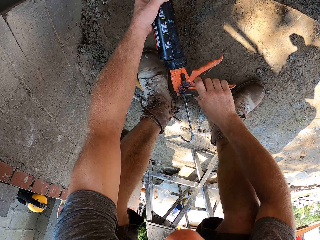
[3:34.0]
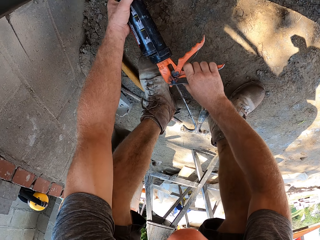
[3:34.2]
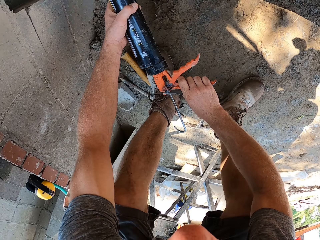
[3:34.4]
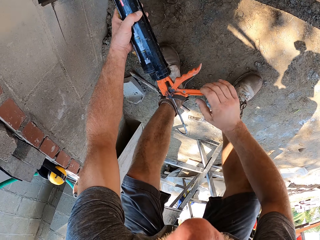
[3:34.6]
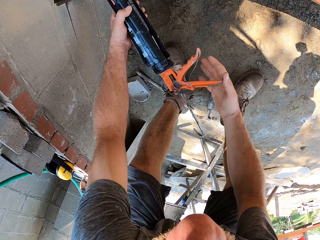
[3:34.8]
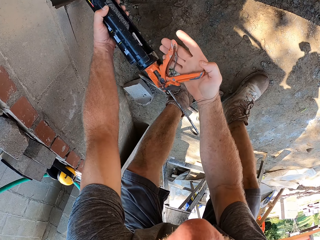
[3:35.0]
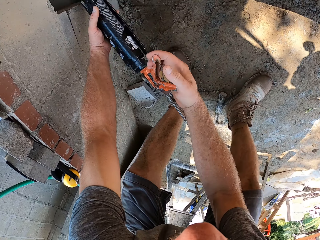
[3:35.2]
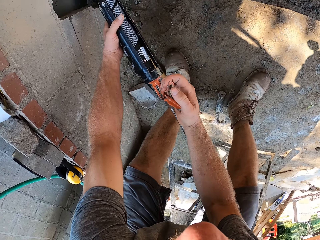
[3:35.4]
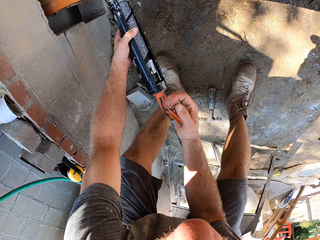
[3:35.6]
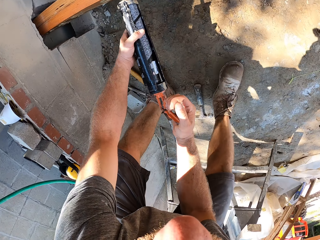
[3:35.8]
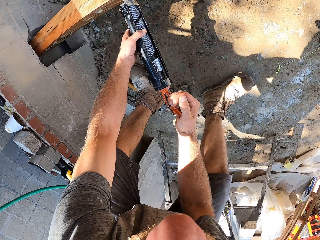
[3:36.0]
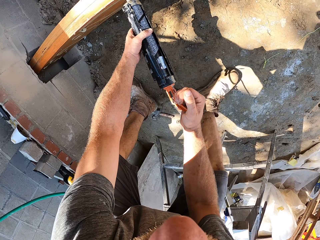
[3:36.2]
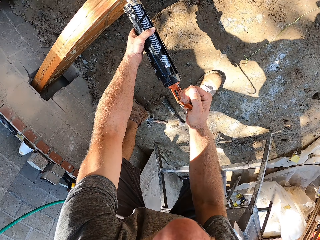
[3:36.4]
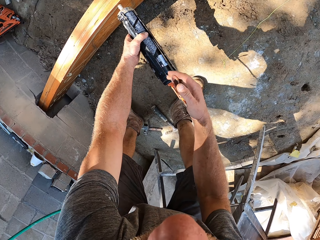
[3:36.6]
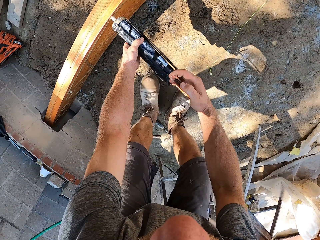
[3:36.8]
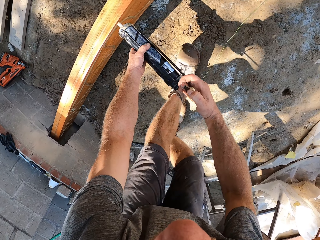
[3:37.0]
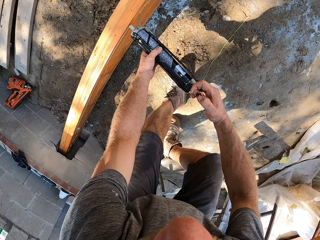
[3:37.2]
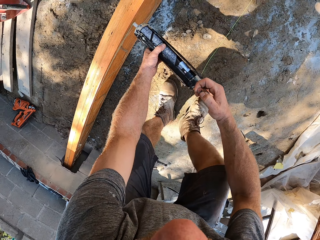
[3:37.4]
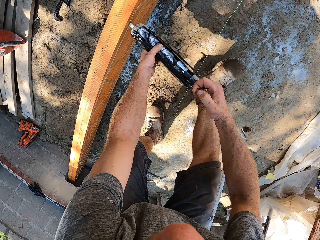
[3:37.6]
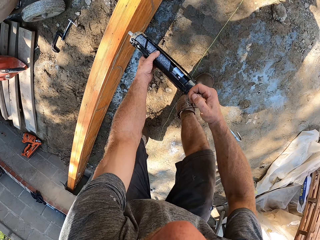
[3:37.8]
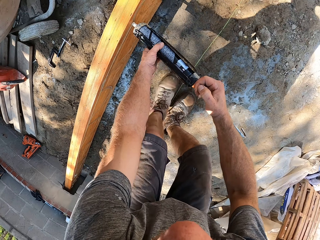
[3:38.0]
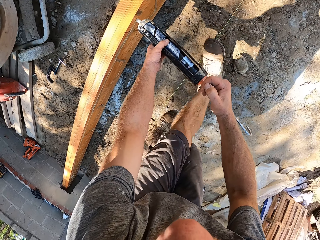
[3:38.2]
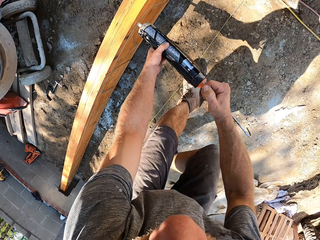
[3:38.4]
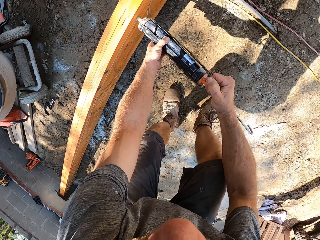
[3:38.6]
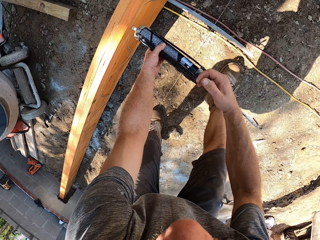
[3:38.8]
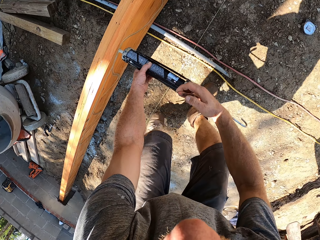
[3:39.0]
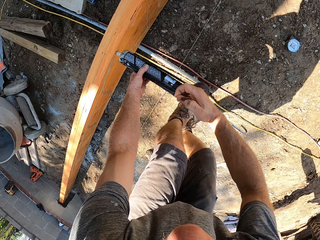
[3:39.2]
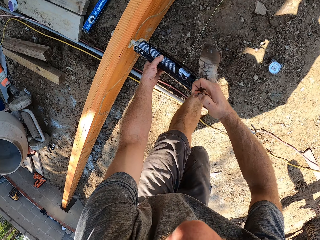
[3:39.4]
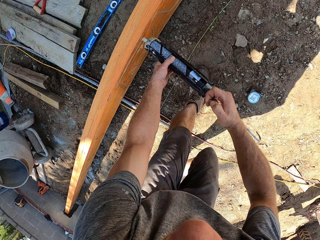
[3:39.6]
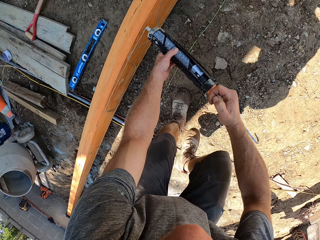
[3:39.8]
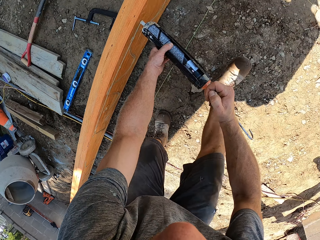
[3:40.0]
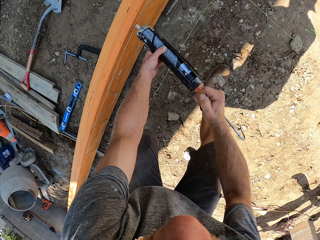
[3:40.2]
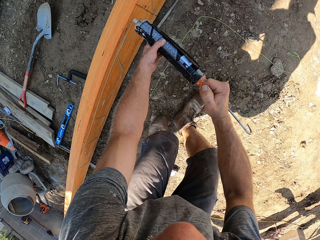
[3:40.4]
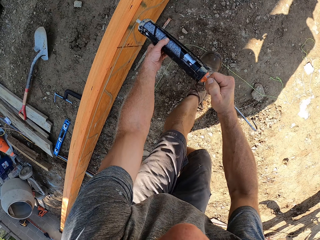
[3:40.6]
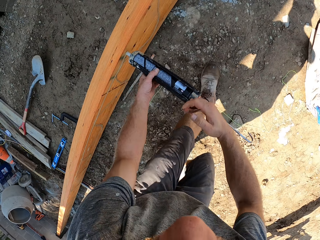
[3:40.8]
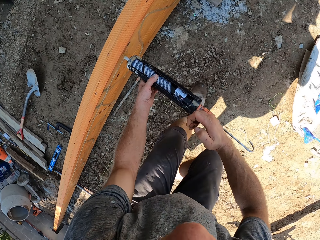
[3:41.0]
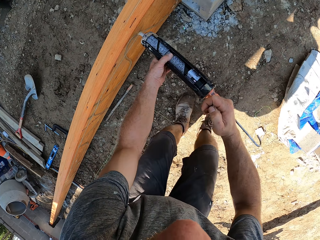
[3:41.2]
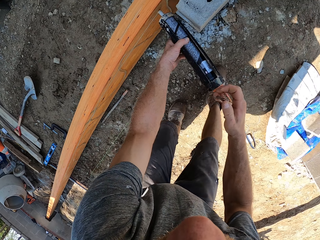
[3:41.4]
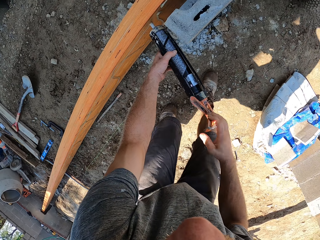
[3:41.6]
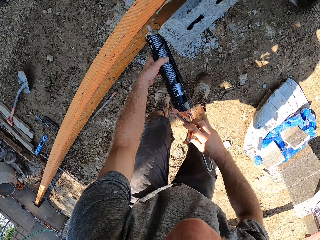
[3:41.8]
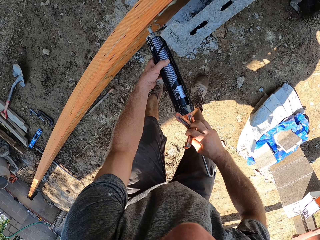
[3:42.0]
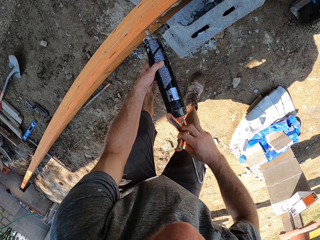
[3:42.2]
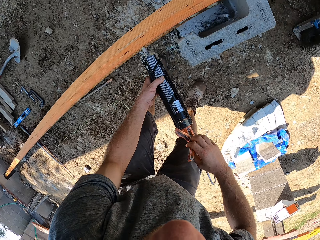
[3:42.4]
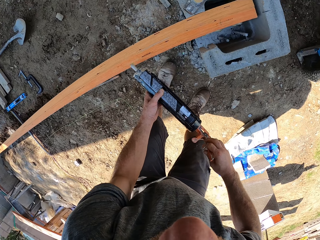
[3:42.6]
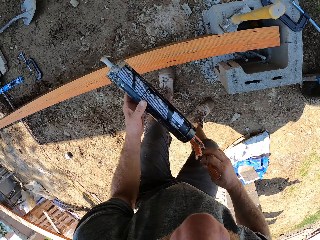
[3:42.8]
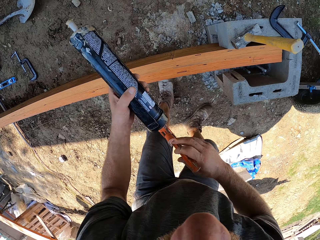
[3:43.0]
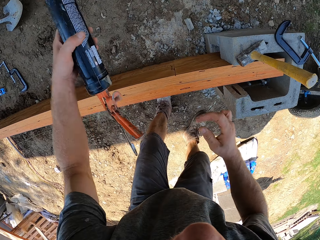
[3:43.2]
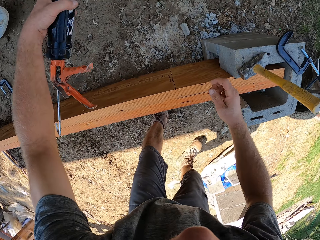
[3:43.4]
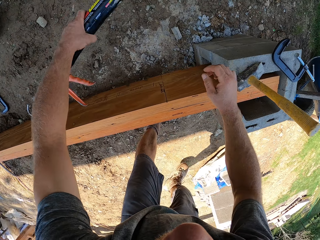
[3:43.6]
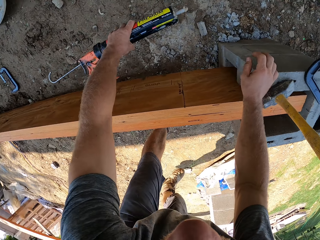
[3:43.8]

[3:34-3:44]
The camera wearer removes a hand from one part of the handle. They hold the adhesive gun handle. They move. They stop. They lift the adhesive gun. They move a hand.
